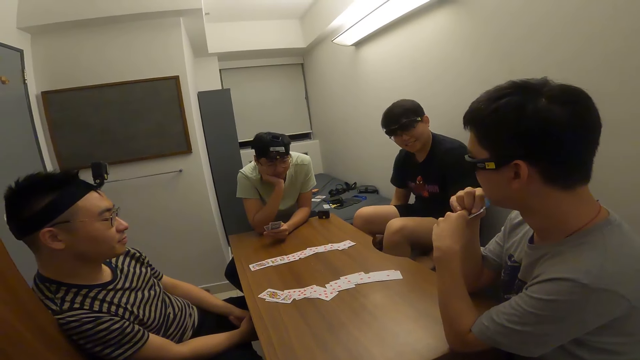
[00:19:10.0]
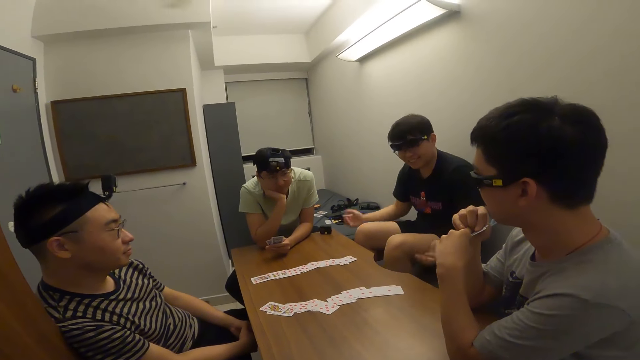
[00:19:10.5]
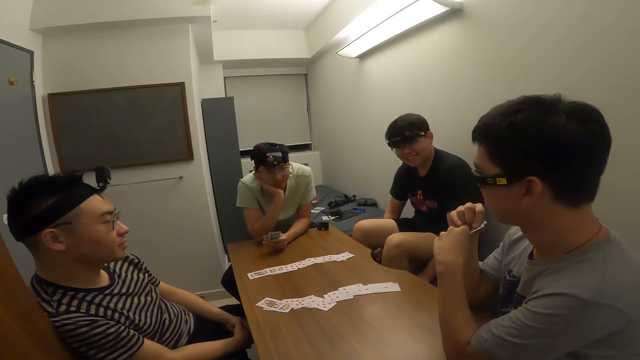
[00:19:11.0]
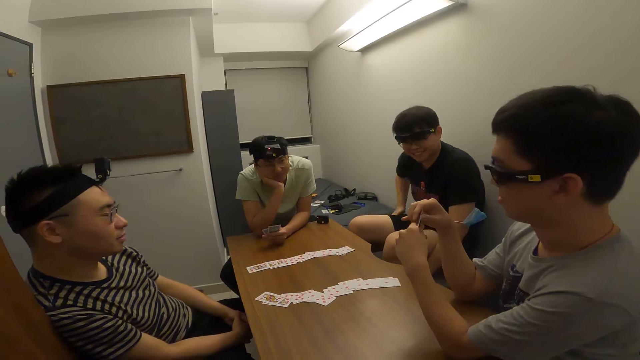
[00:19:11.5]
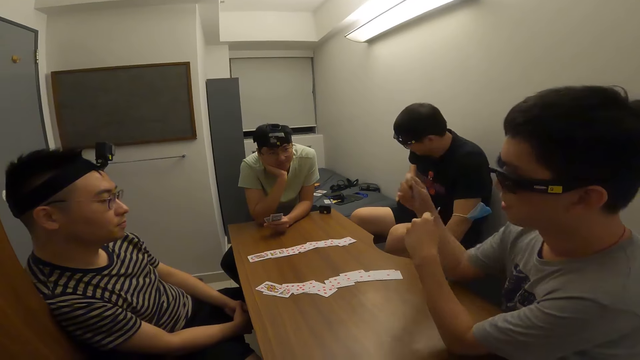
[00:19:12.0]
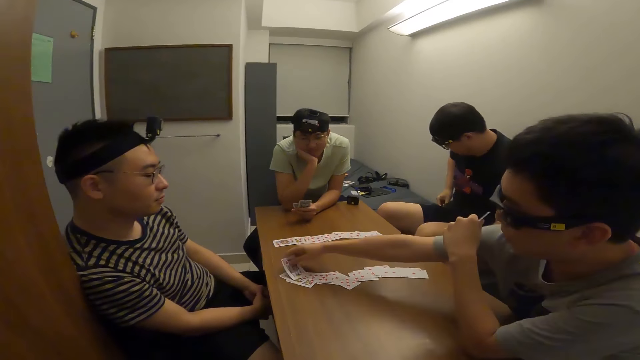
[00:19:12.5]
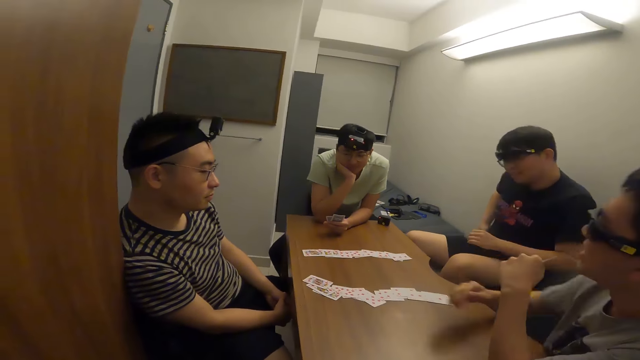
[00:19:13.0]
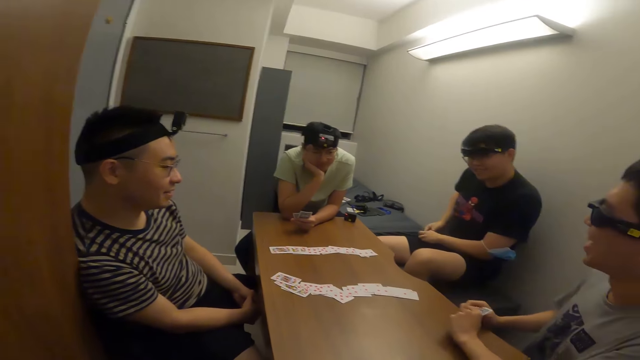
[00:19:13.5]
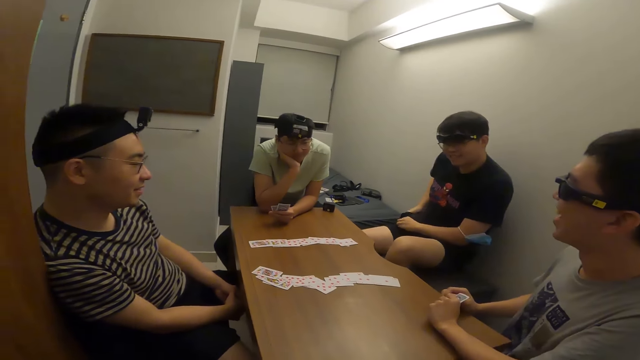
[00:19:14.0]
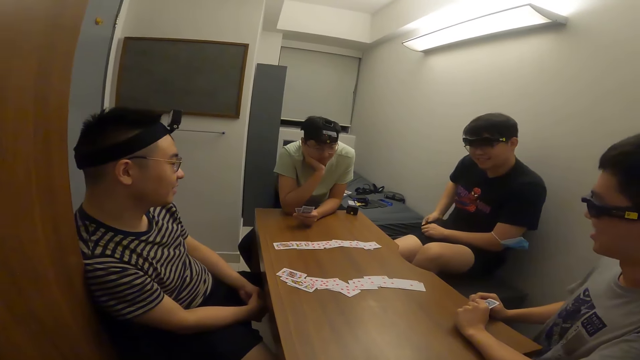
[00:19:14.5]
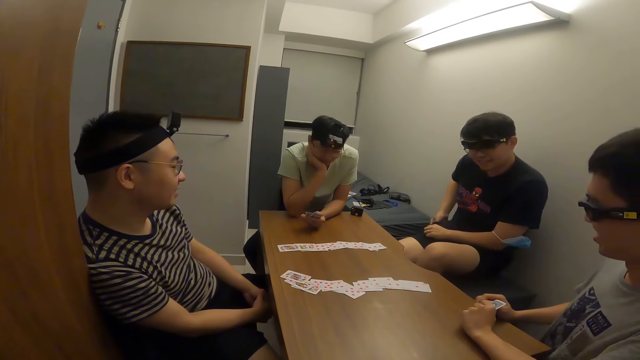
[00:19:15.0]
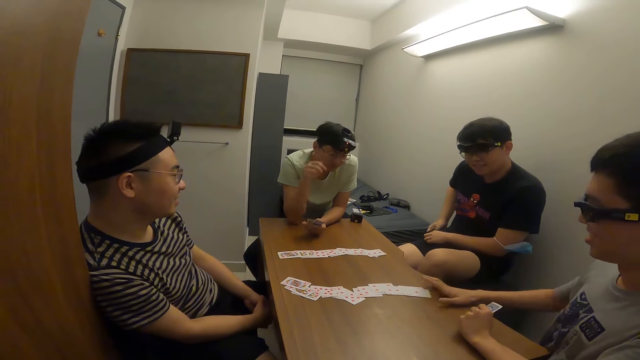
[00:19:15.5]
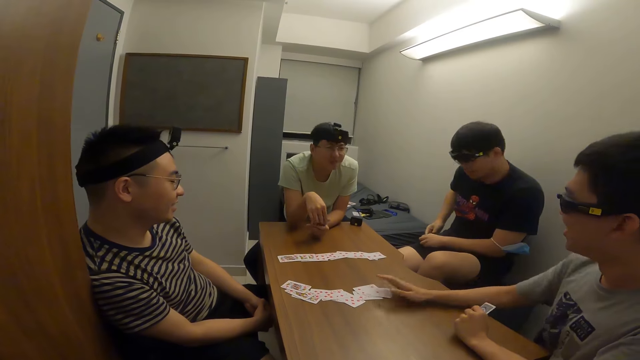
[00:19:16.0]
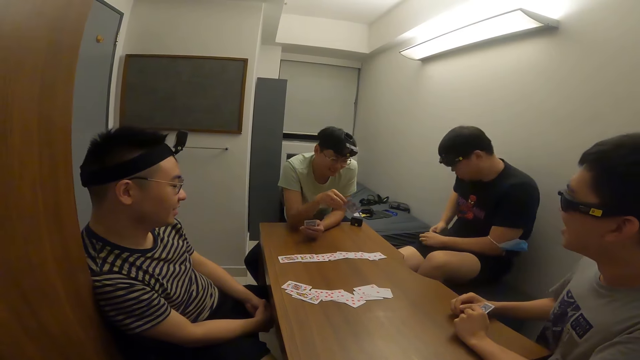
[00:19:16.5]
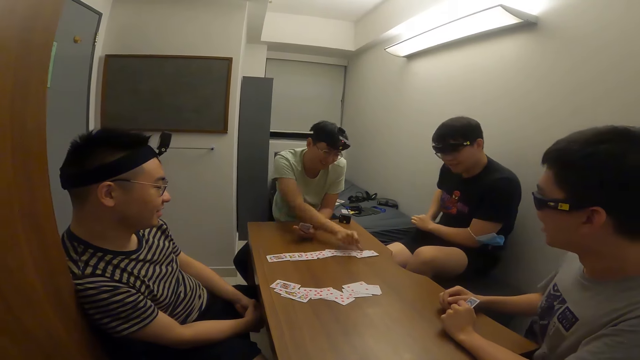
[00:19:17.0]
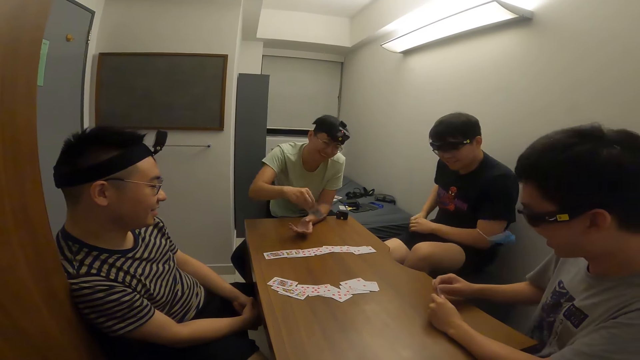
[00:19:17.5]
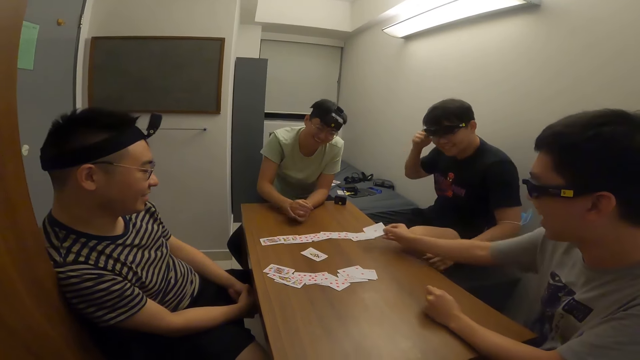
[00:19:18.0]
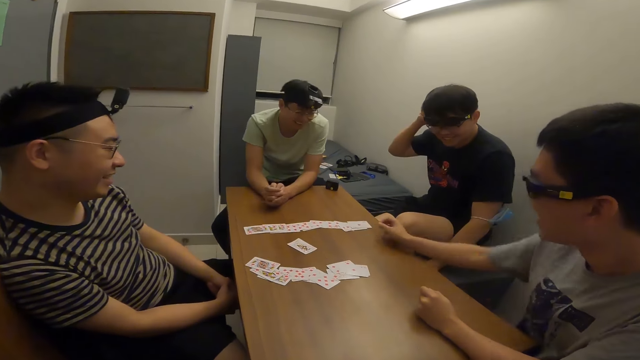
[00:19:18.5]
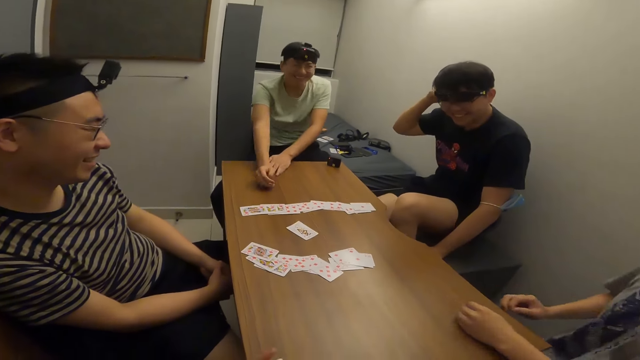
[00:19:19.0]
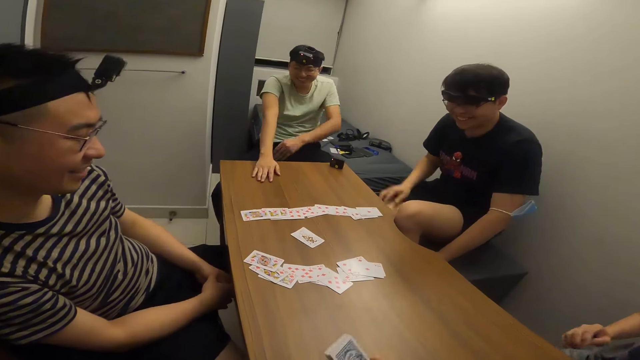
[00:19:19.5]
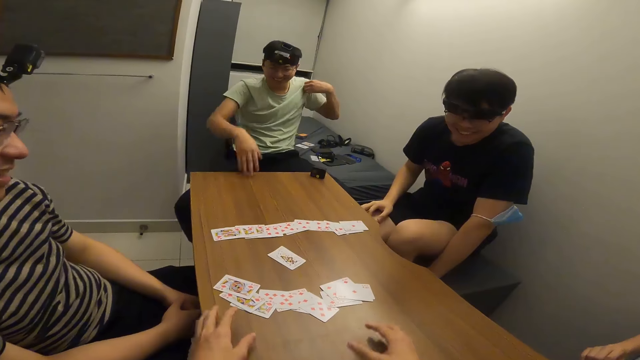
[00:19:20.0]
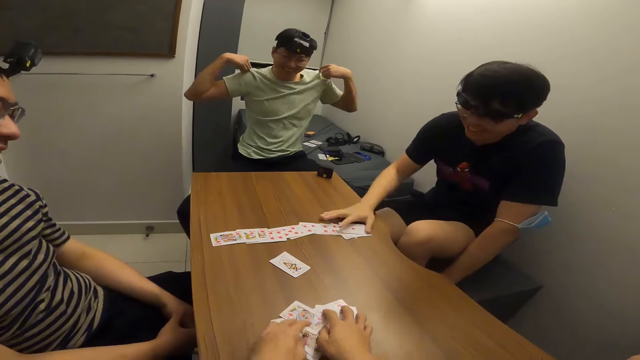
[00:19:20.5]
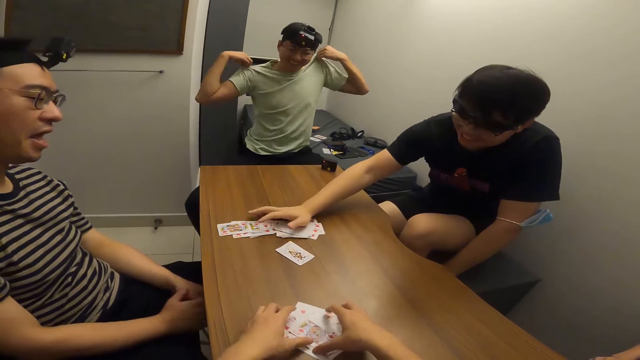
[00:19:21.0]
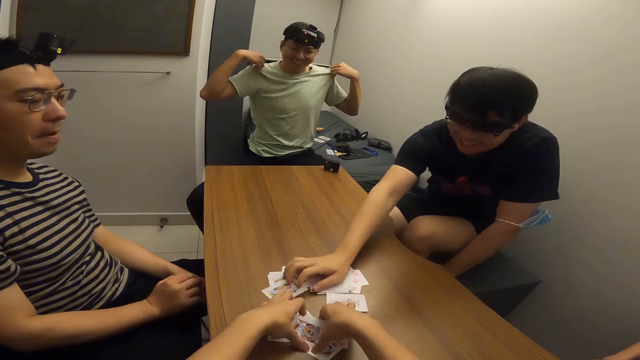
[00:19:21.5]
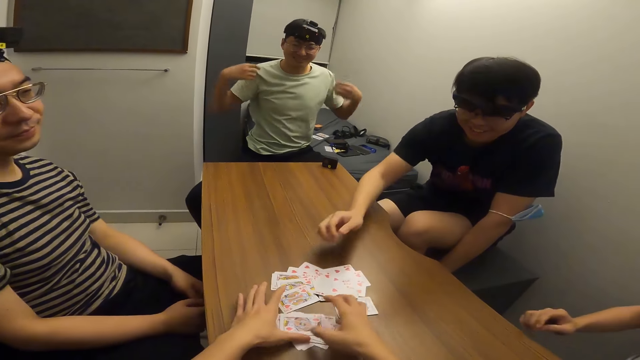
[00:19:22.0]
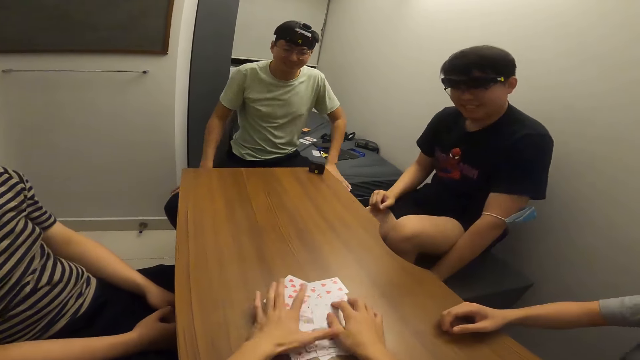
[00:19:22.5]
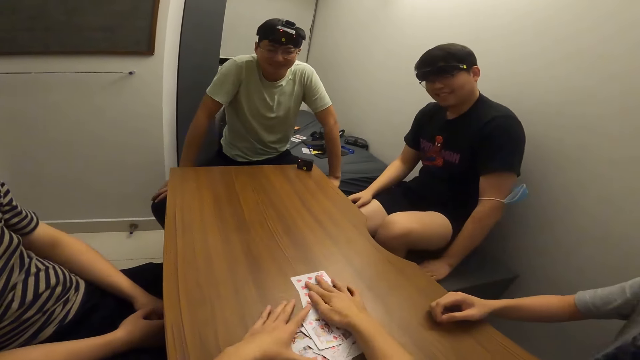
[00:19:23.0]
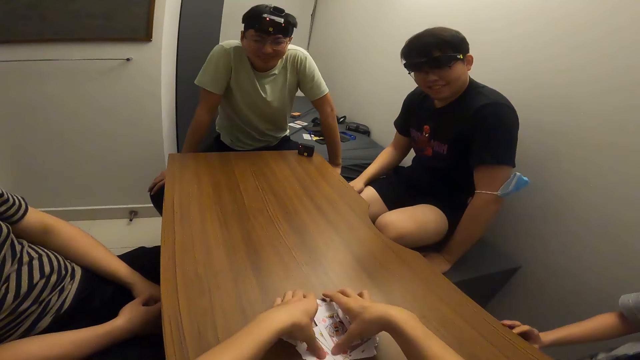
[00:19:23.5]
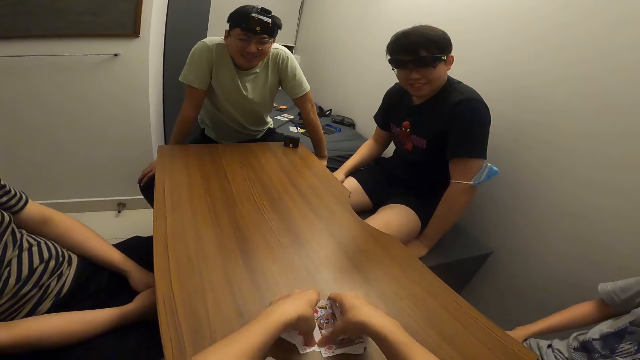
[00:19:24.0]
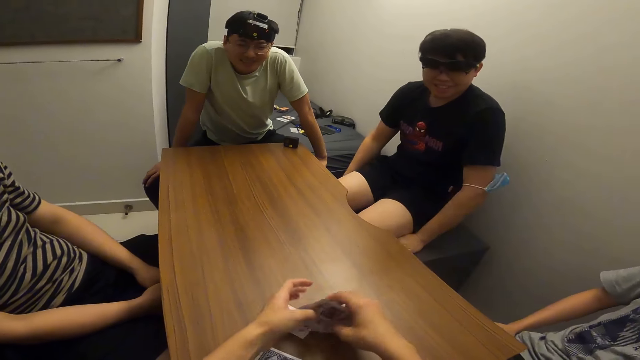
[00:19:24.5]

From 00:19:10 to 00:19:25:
A man makes a gesture. Another man places a card on the table with his right hand. A third man places a card on the table with his right hand. The third man places a card on the table with his right hand again. The second man places a card on the table with his right hand. The camera wearer picks up the cards. He packs the cards on the table with both hands. The second man pushes some cards on the table to the camera wearer with his right hand.

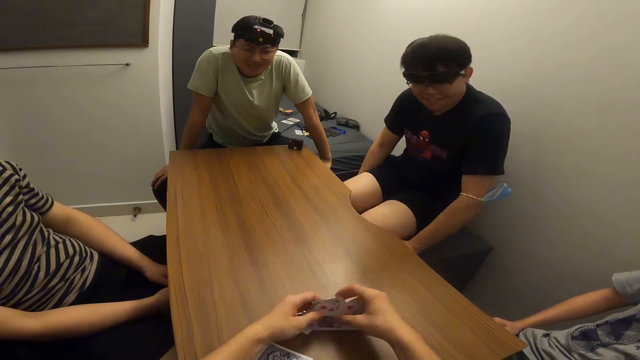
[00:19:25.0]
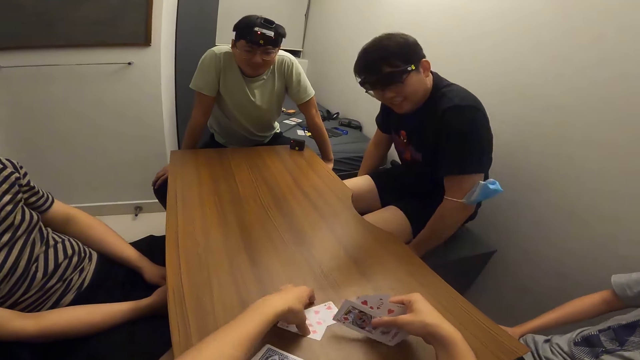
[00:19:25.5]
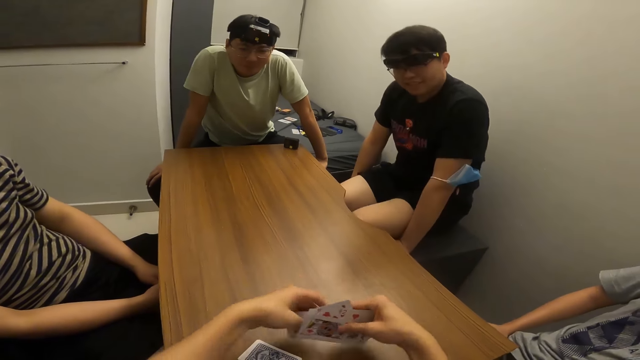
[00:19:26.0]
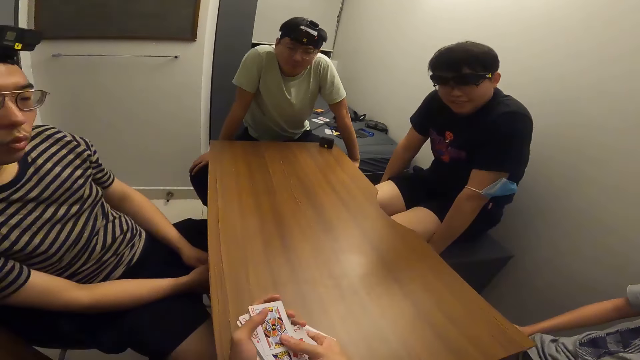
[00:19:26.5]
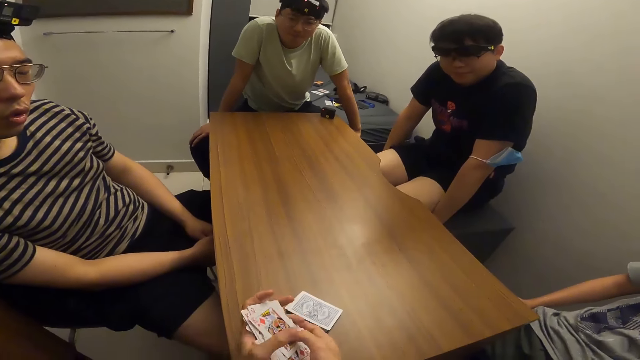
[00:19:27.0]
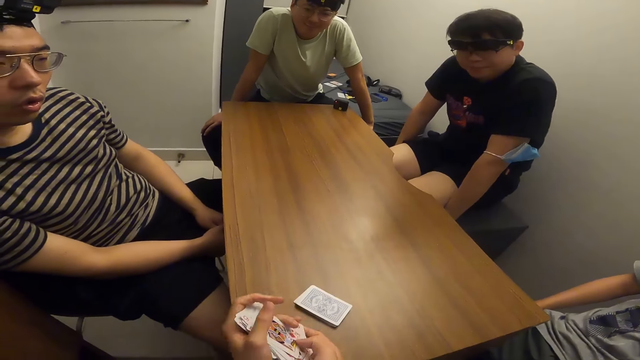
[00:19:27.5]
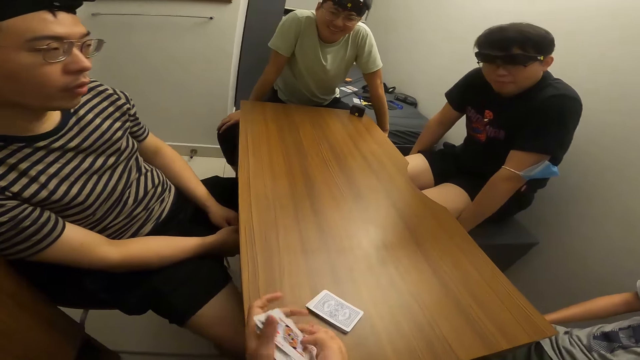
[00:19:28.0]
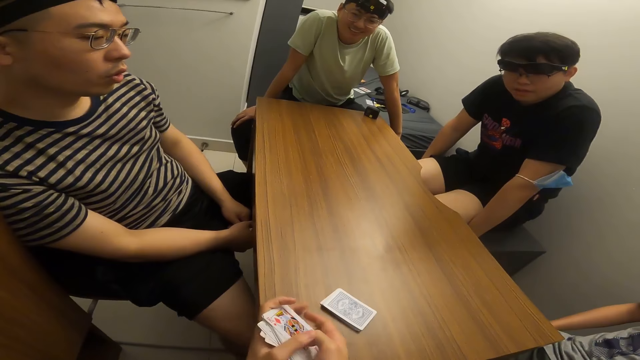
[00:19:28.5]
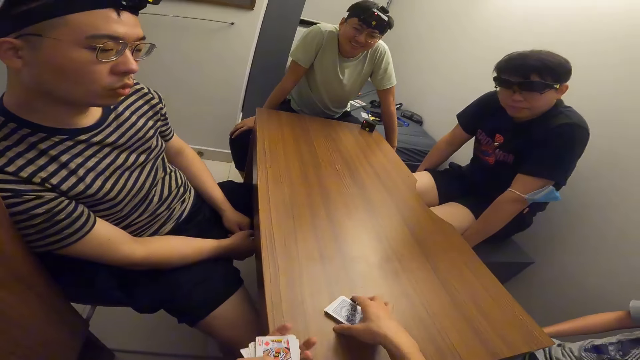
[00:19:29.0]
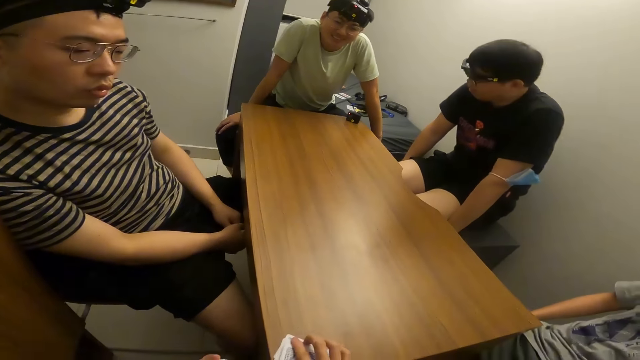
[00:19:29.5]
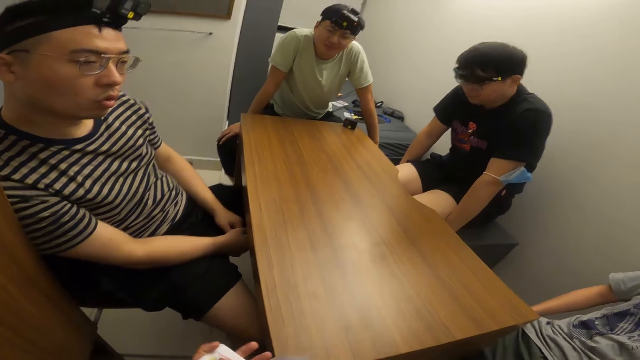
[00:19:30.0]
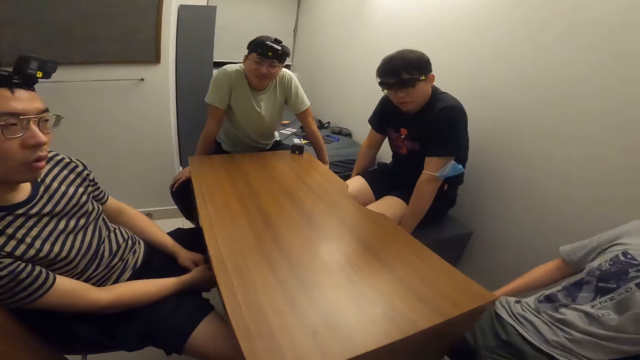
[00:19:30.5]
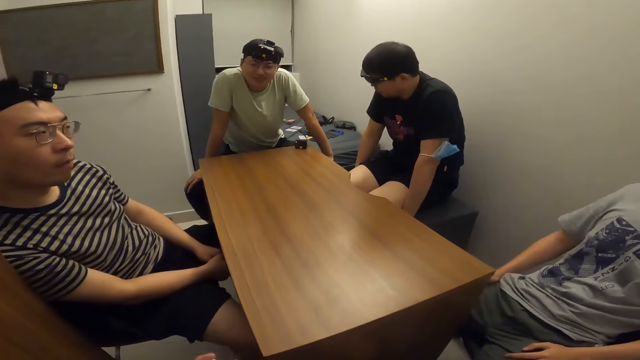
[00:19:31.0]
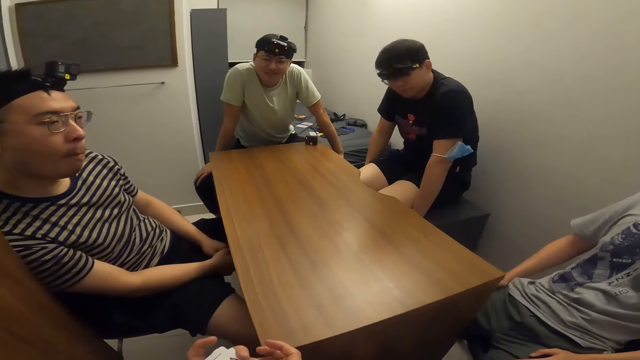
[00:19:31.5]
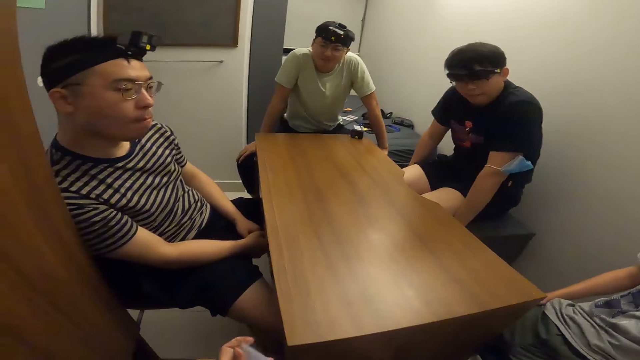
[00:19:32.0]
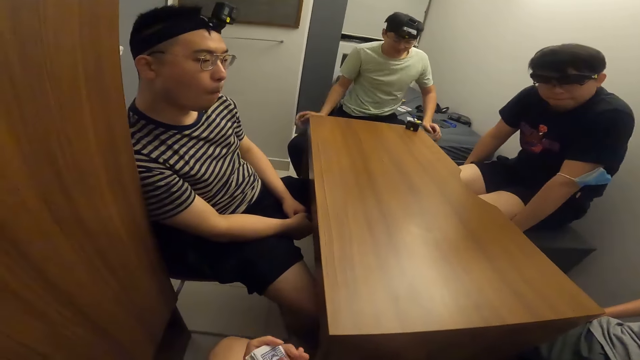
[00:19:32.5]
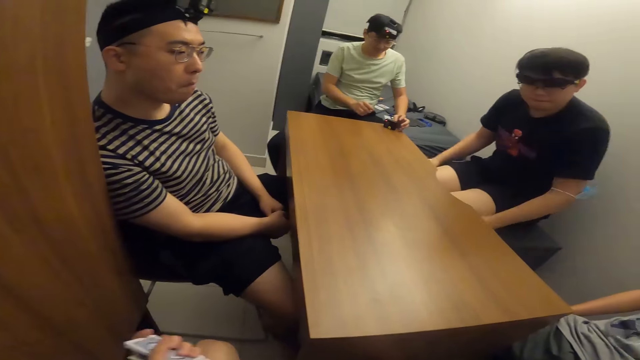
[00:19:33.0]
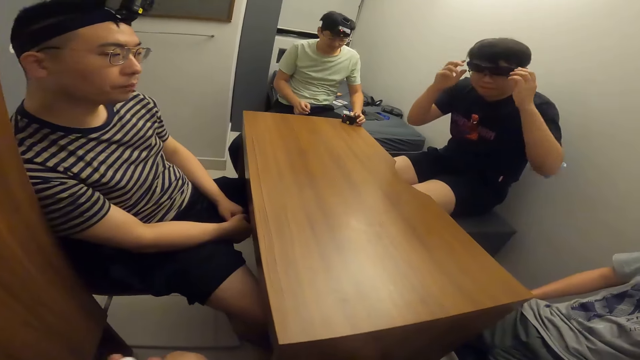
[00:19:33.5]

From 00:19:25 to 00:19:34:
The camera wearer shuffles the cards. They pick up the cards and shuffle the cards.
